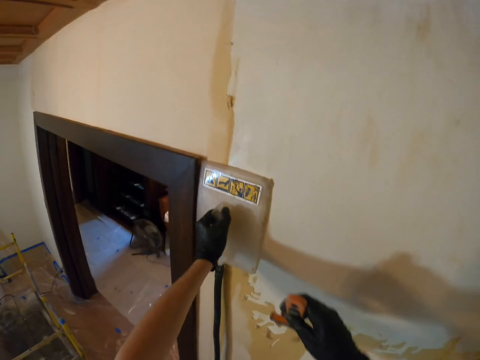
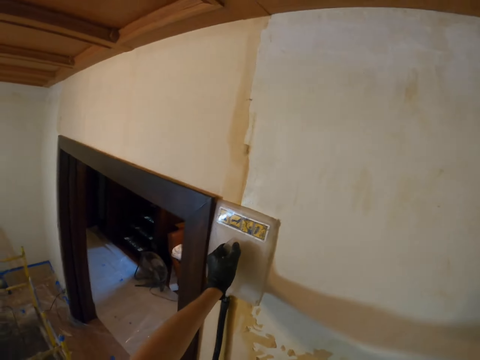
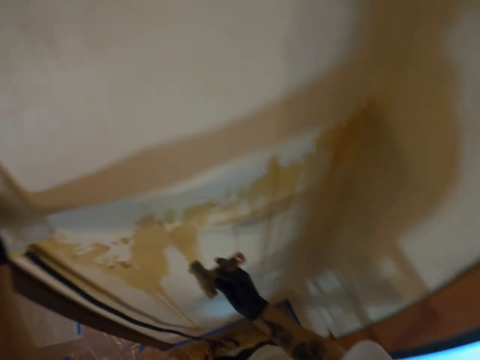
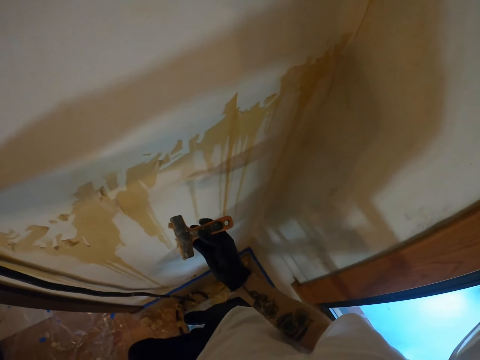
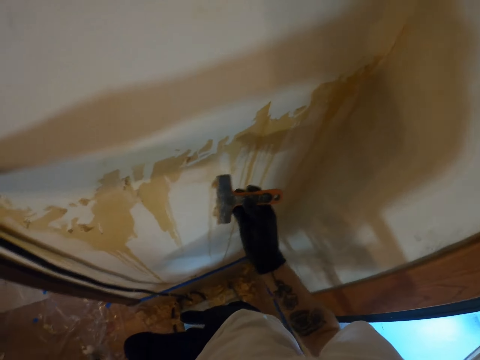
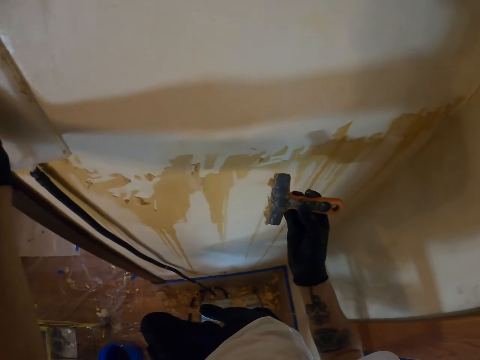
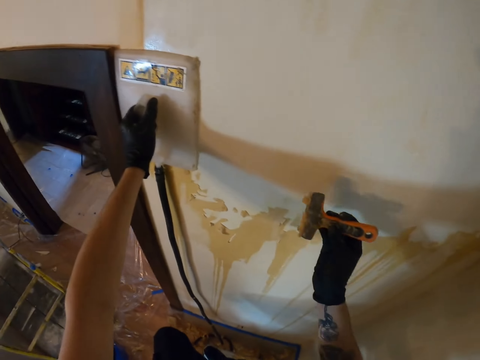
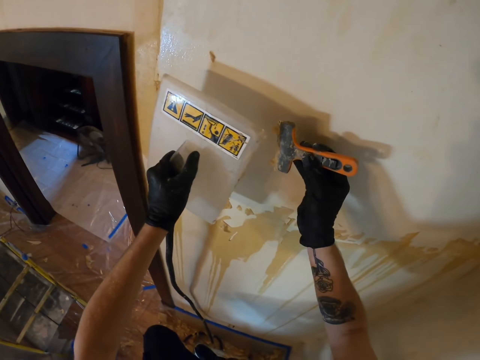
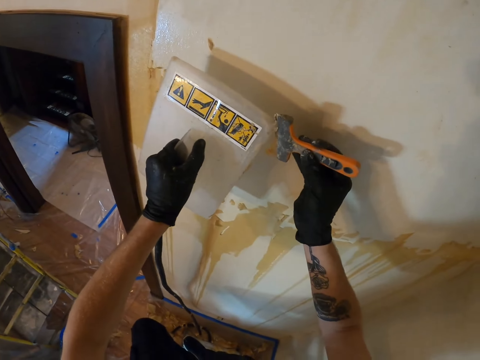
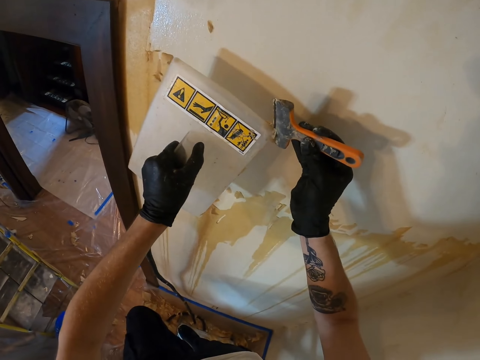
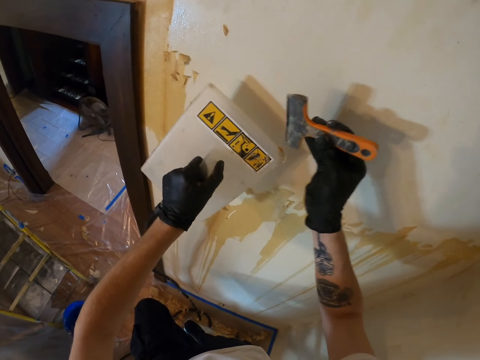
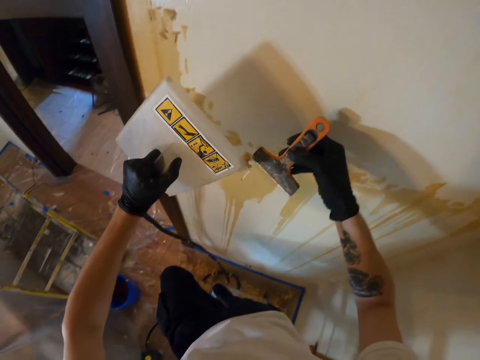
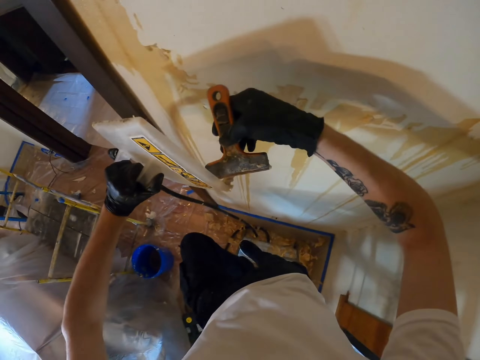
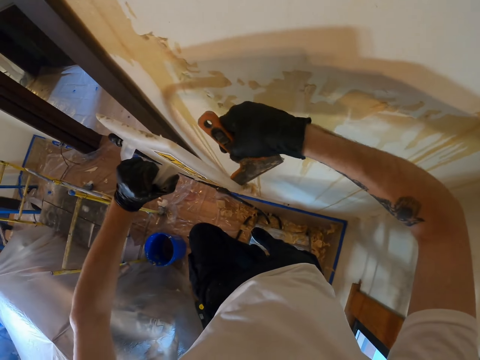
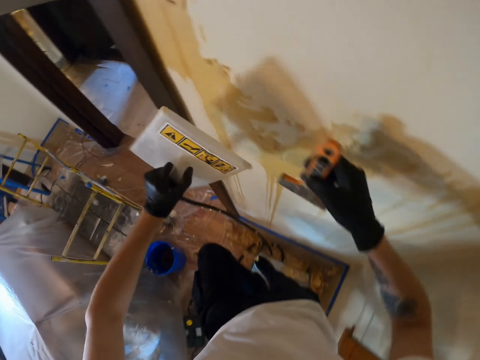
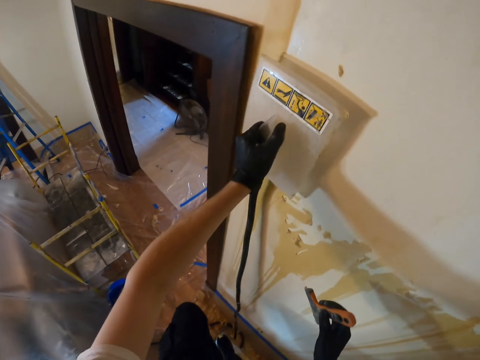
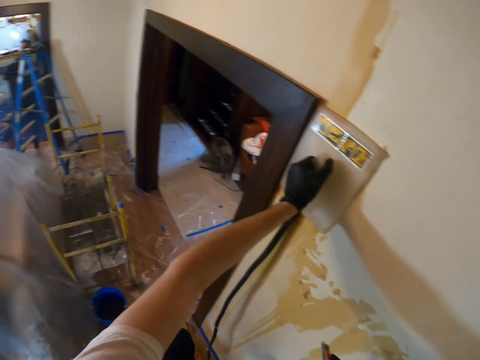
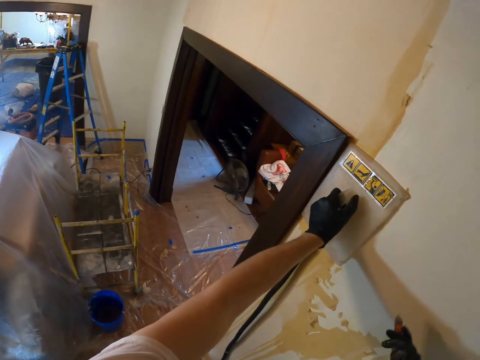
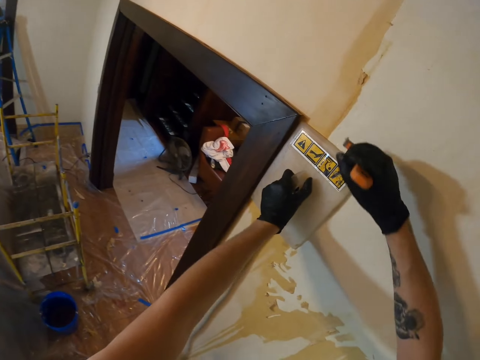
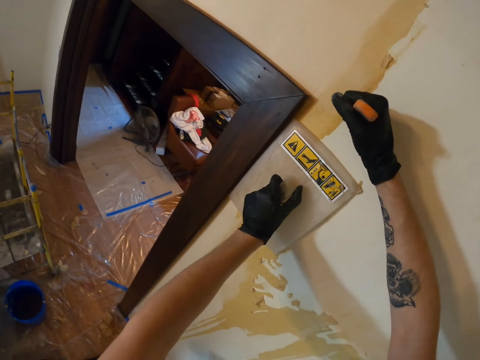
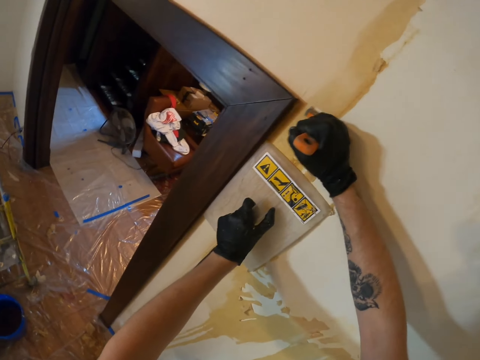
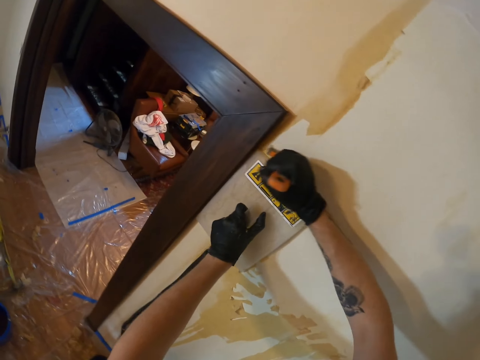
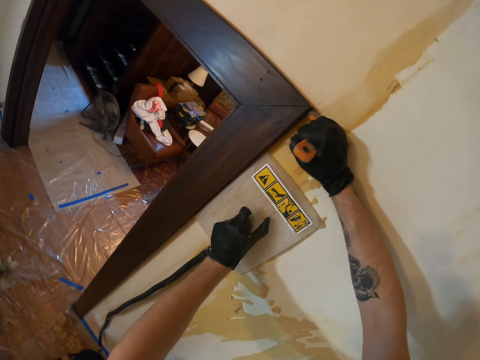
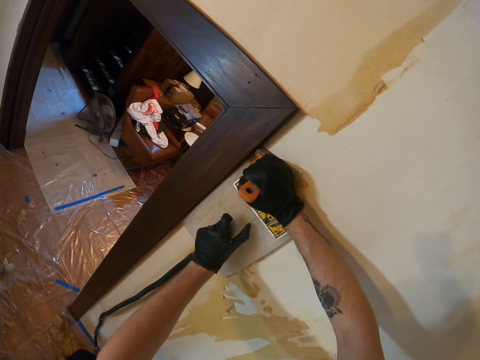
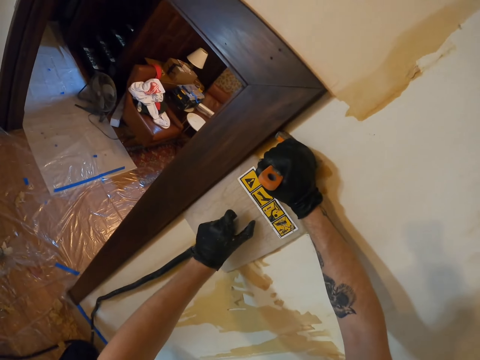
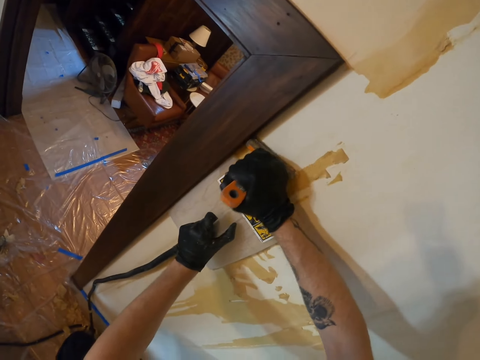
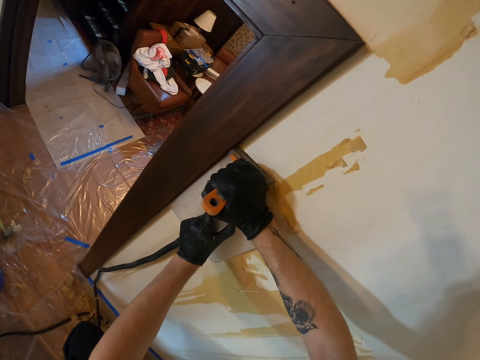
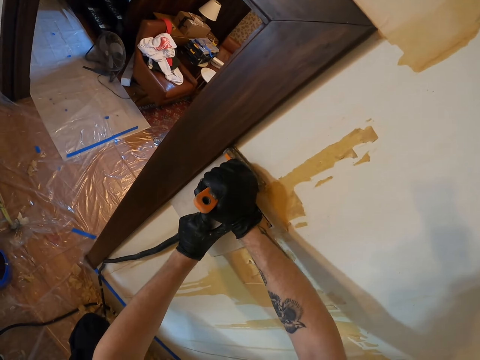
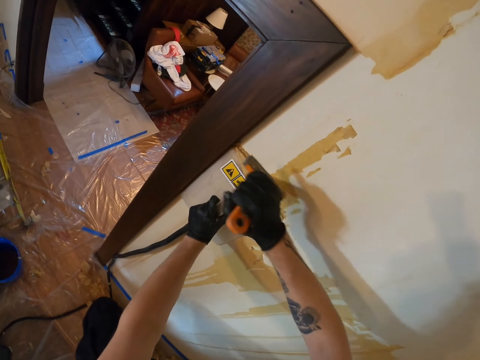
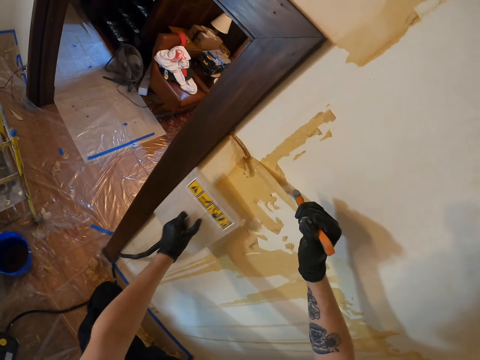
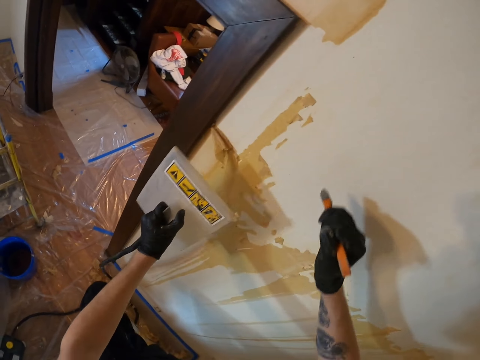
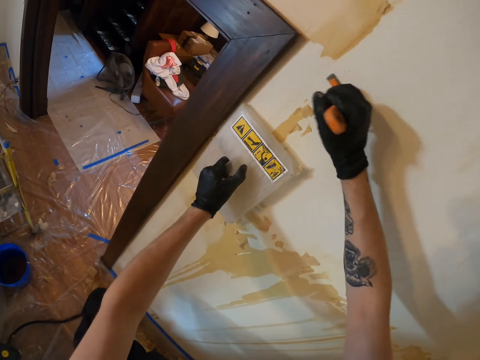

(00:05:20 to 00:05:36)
The camera wearer wipes their nose. They look at the wall. They hold the scraper with the right hand. They remove the wallpaper on the scraper with the steamer in the left hand. They remove the wallpaper on the steamer with the scraper. They place the steamer on the wall with the left hand. They remove the wallpaper on the wall with the scraper in the right hand. They move the steamer on the wall with the left hand.

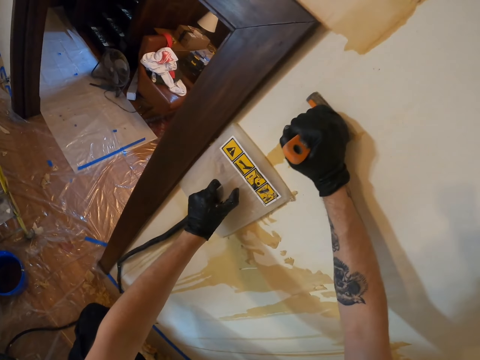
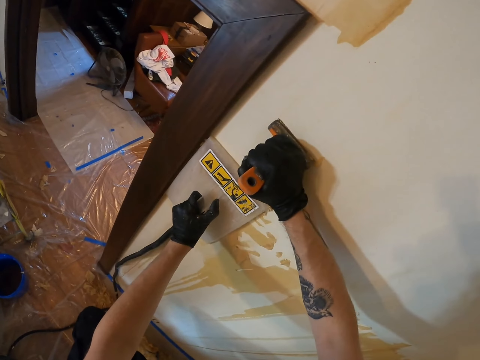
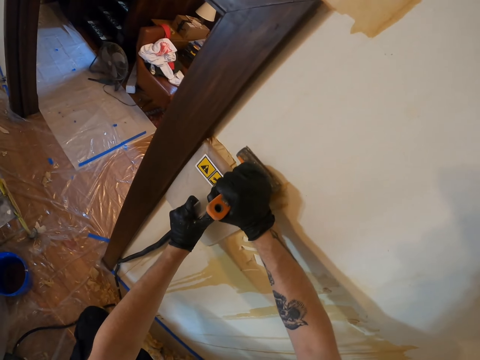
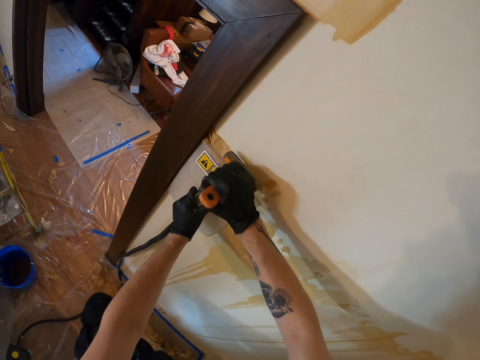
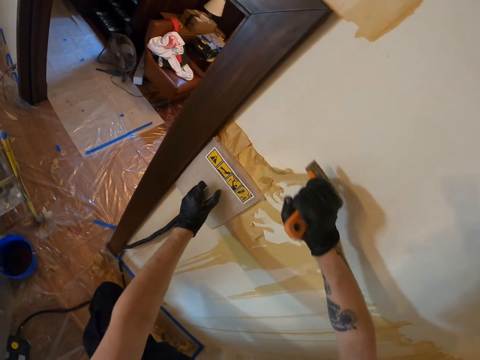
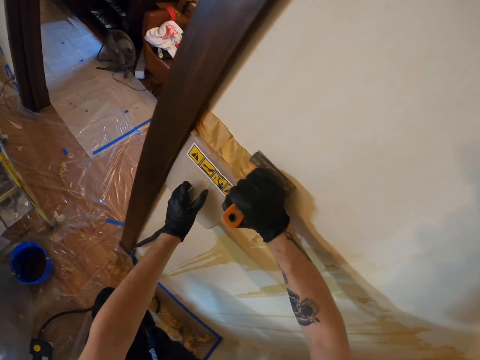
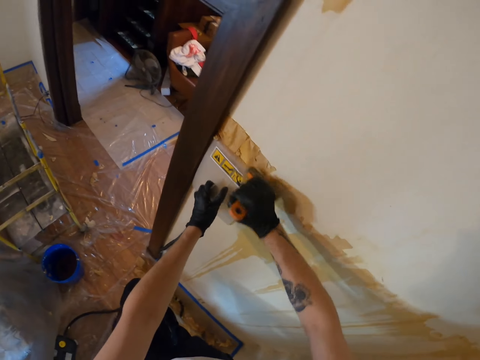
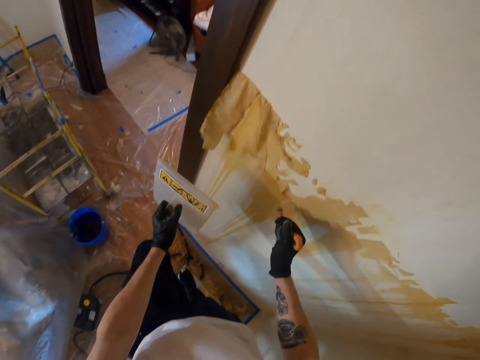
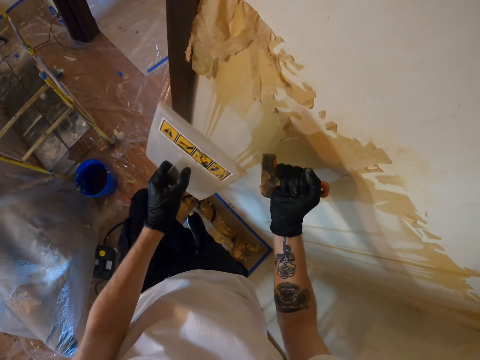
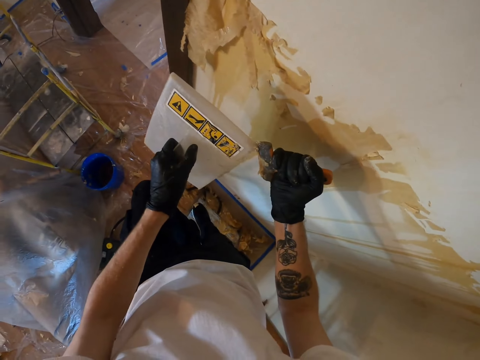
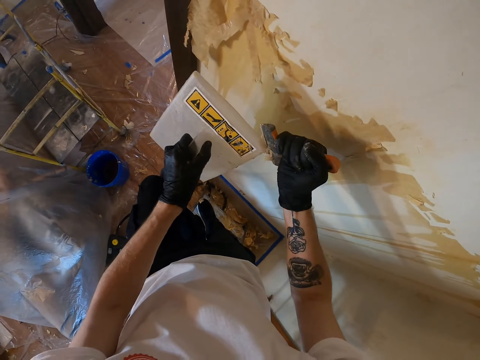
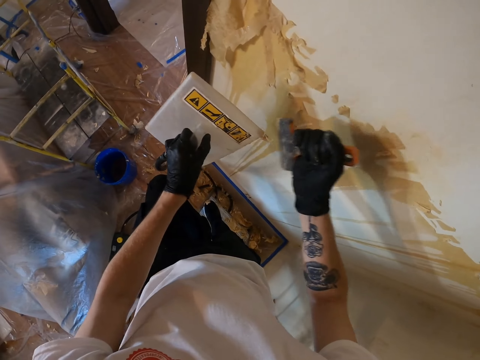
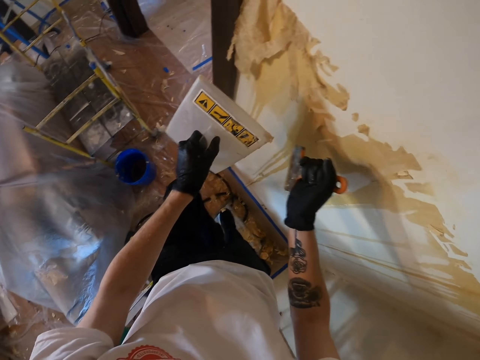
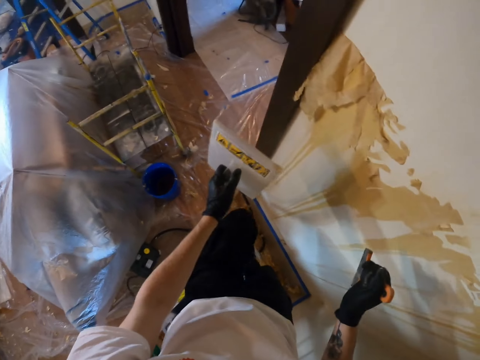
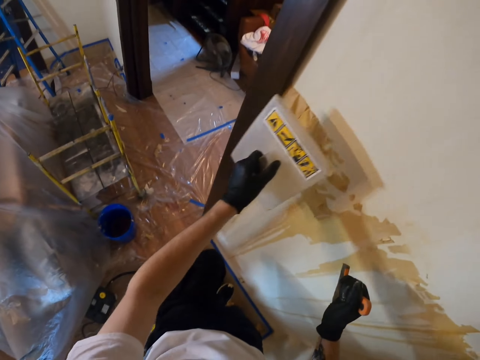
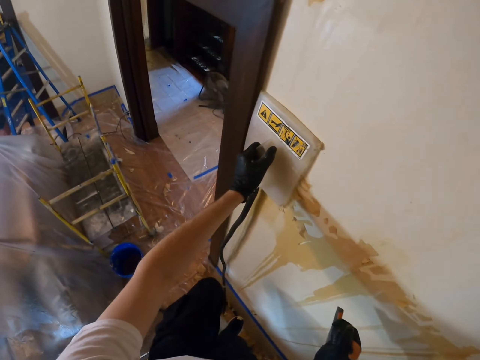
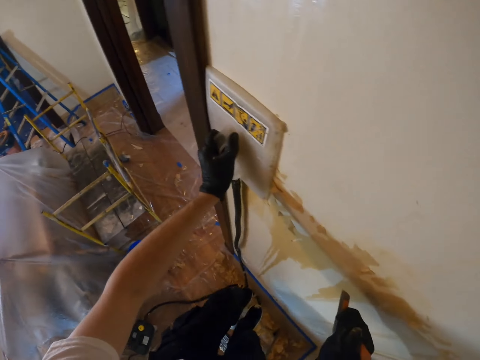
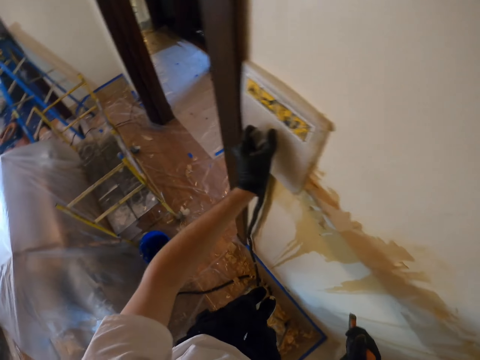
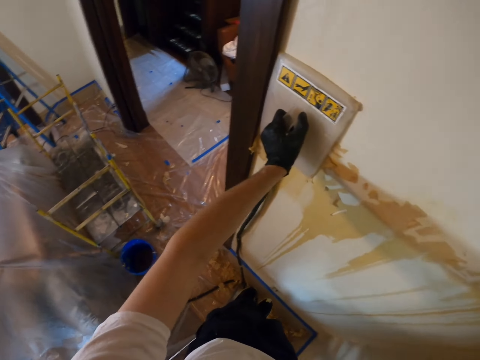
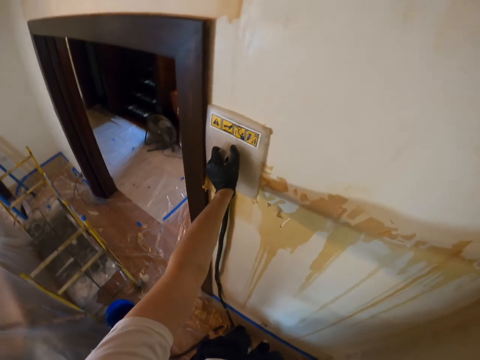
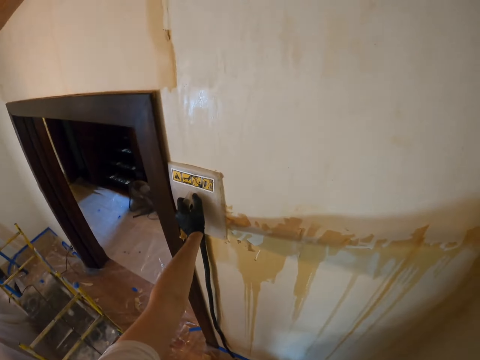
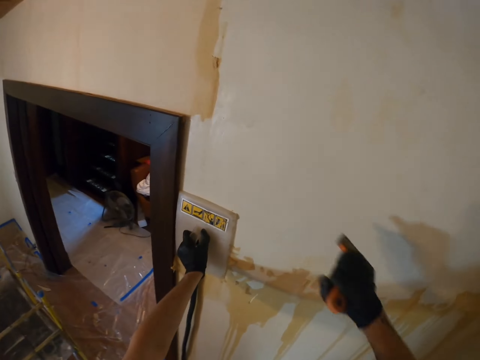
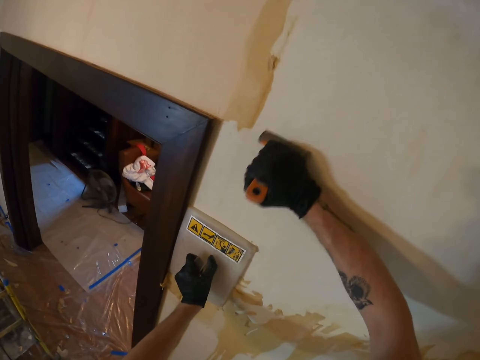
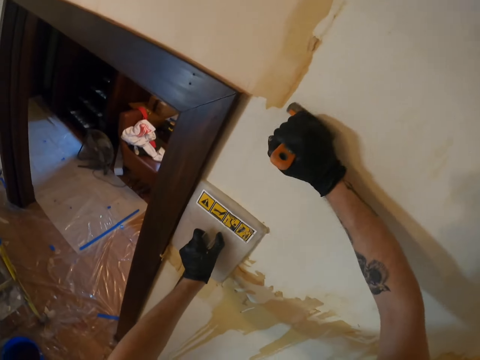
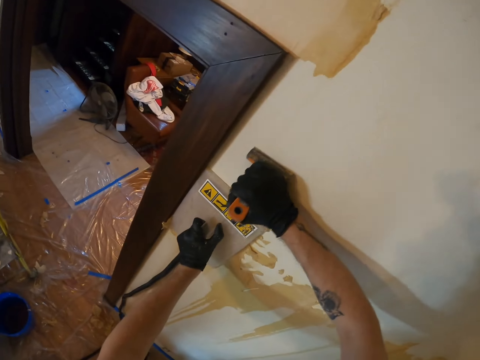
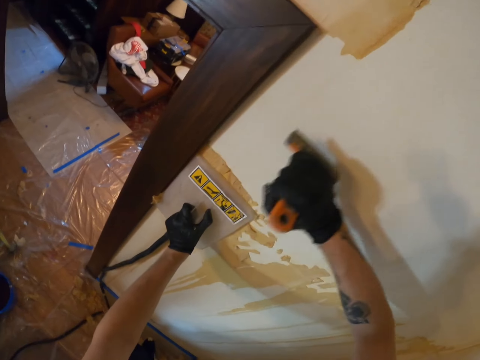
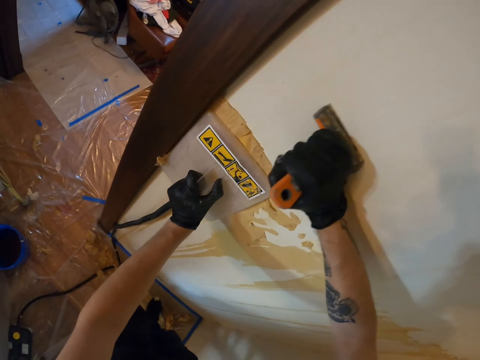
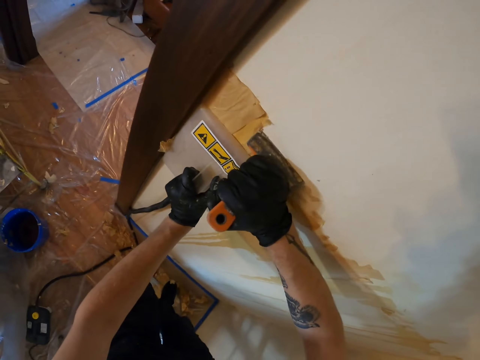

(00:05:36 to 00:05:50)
The camera wearer removes the wallpaper with a scraper in the right hand. They remove the wallpaper on the steamer with the scraper. They place the steamer on the wall with the left hand. They look at the wall. They remove the wallpaper on the wall with the scraper in the right hand.
